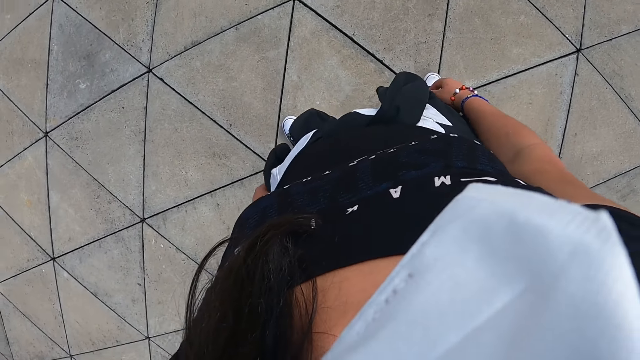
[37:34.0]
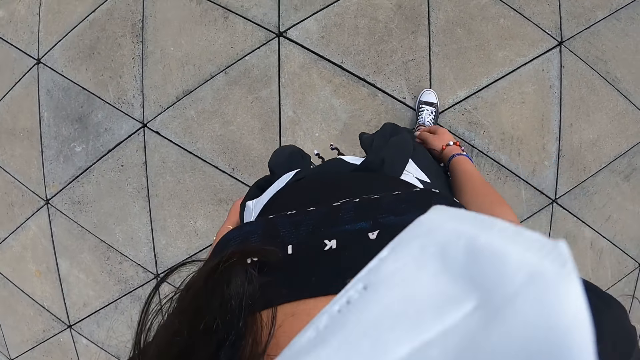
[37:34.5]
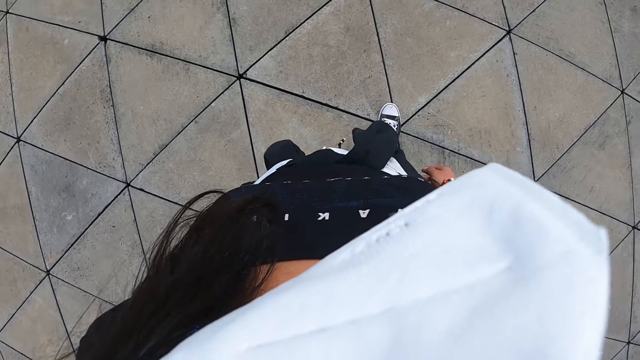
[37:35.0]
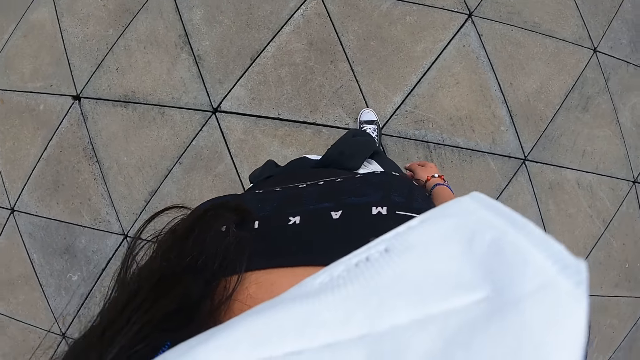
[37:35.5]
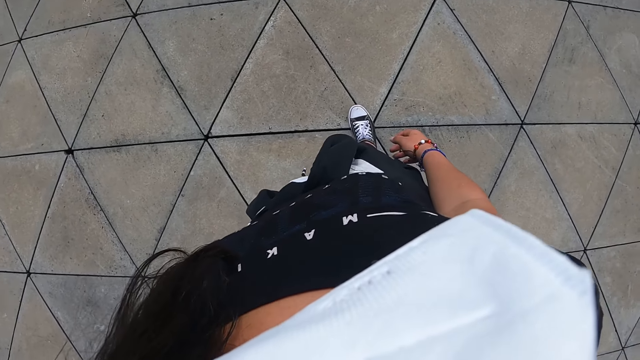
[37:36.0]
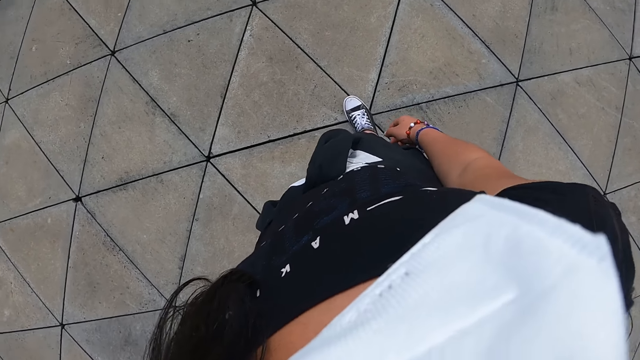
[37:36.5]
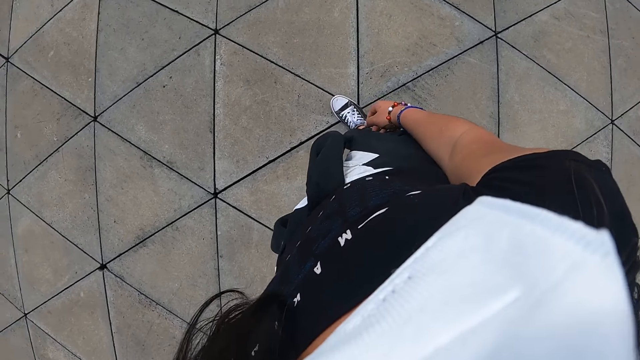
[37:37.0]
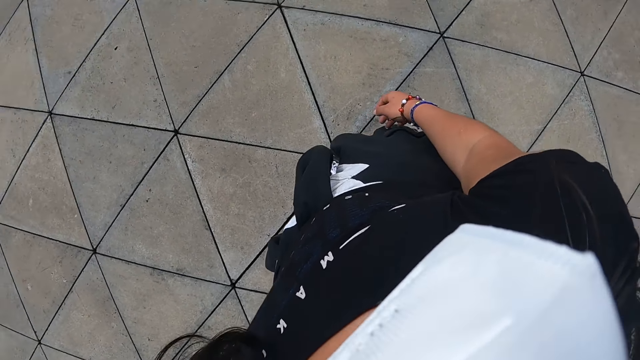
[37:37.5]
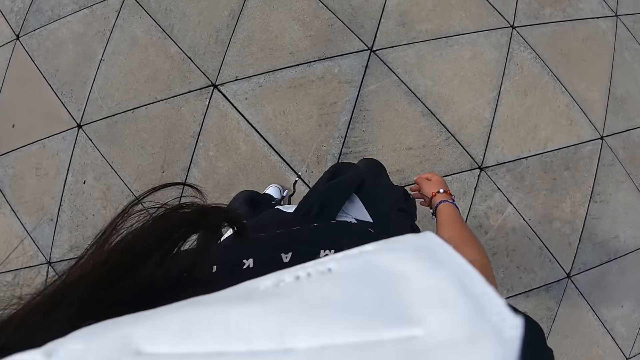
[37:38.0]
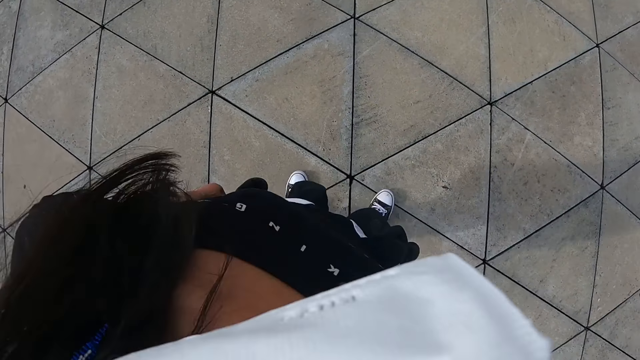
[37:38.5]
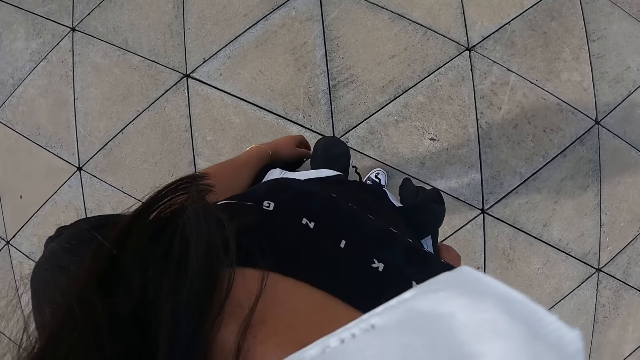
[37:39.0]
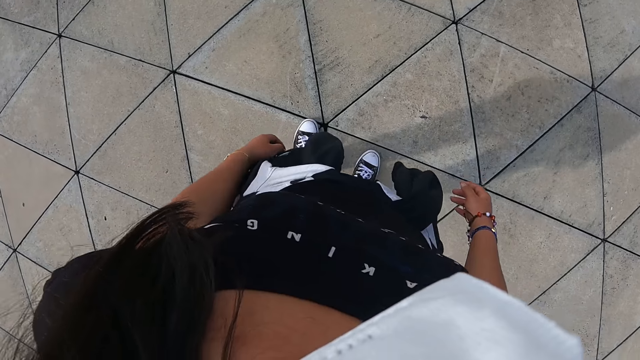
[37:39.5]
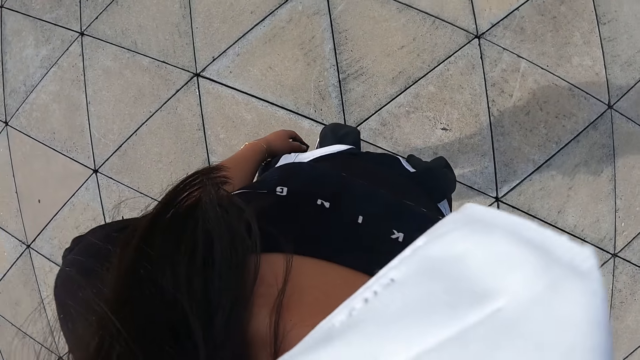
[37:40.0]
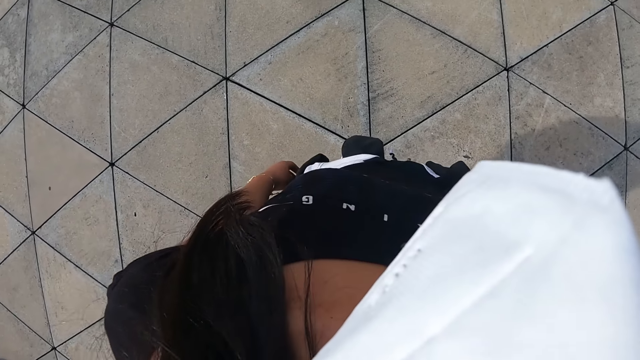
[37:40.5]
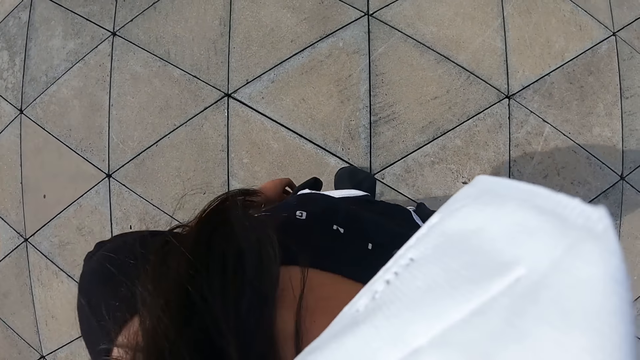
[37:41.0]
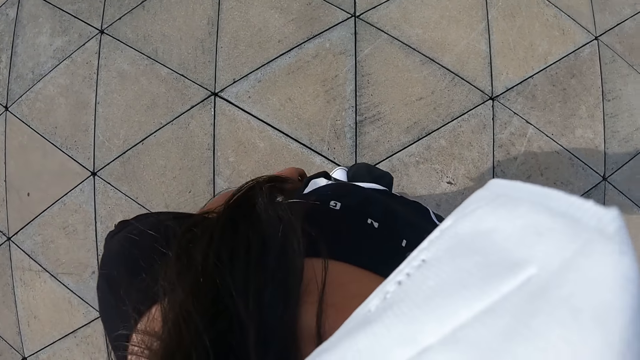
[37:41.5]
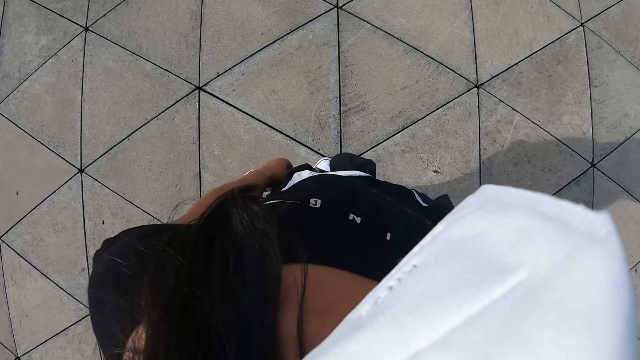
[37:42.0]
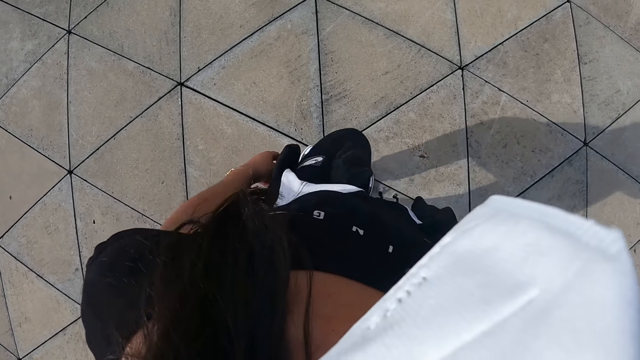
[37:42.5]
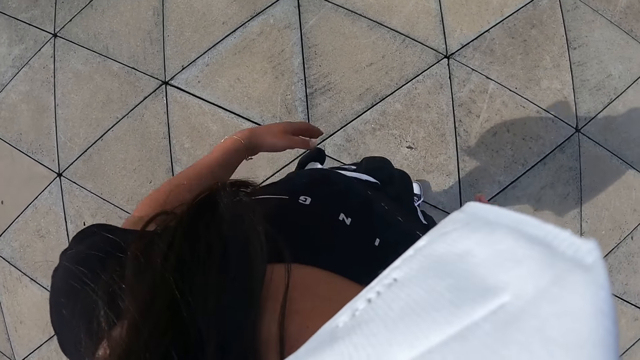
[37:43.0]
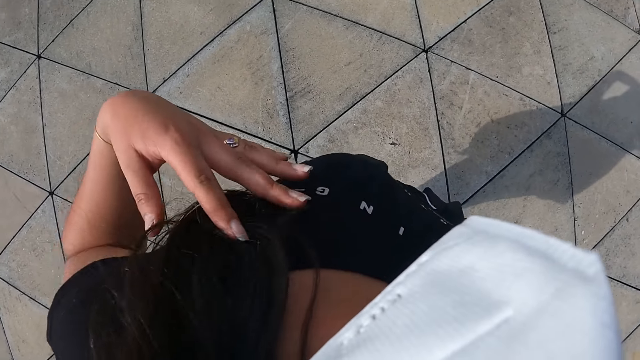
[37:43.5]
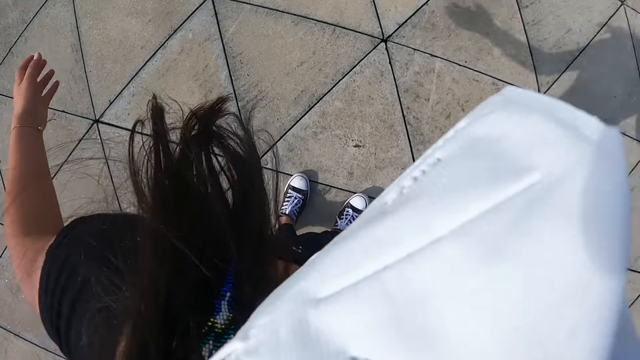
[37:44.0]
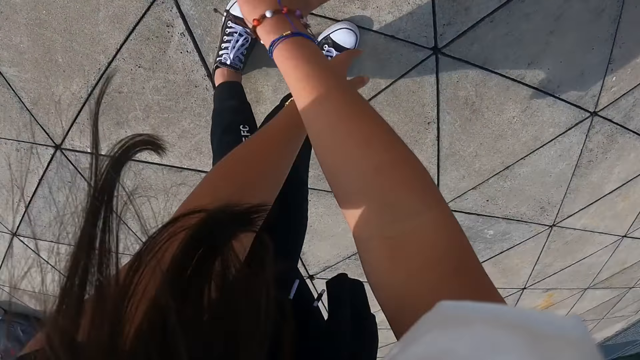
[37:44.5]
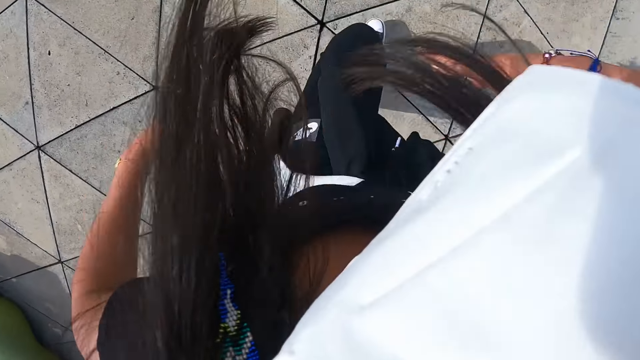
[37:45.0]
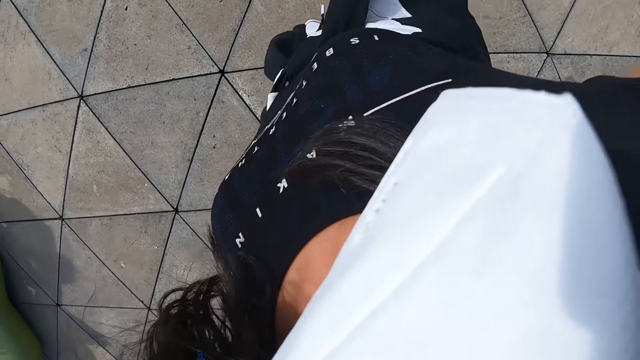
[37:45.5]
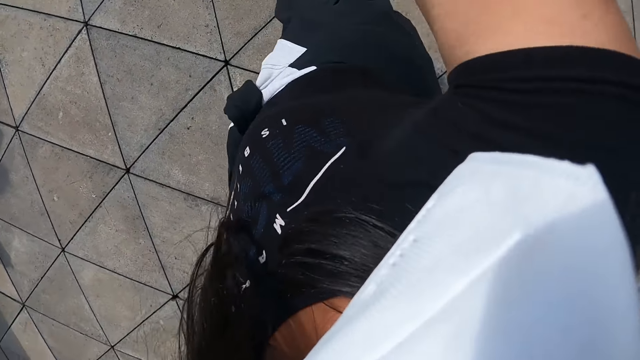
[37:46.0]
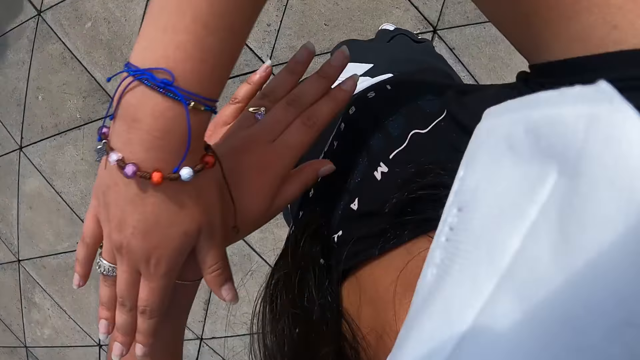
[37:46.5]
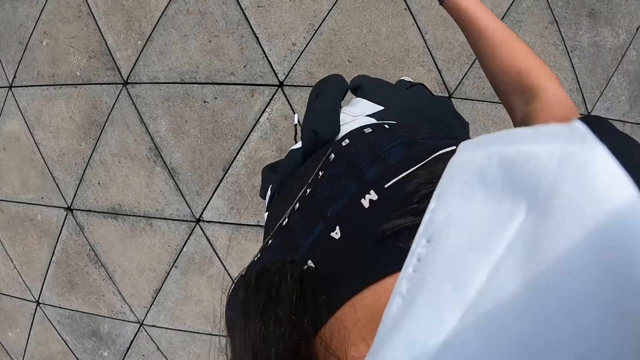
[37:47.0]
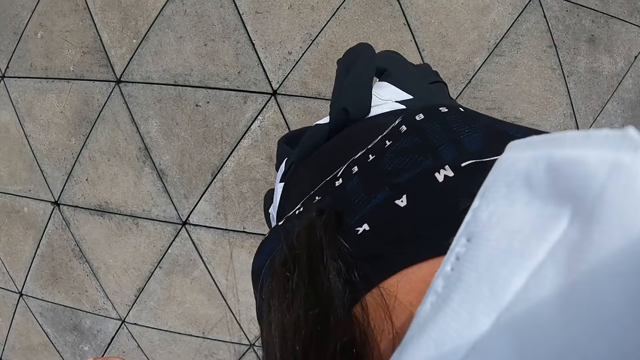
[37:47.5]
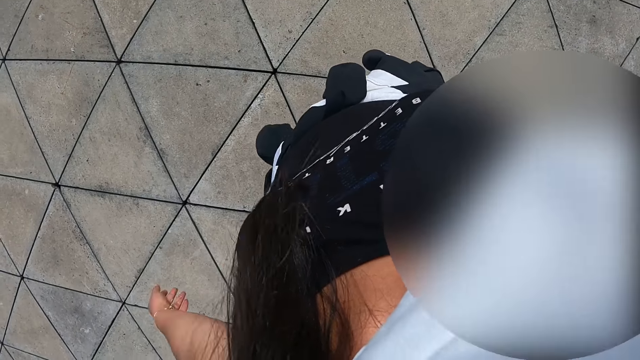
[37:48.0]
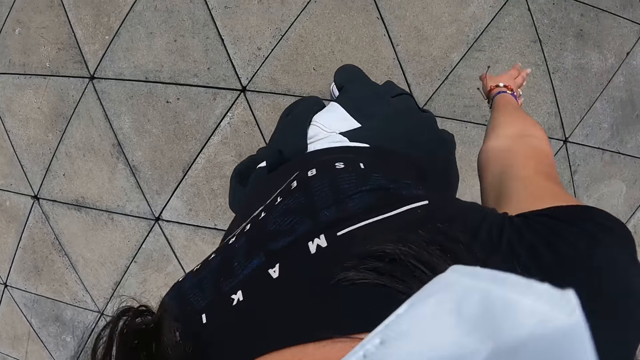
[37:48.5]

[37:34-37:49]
The camera wearer turns around. She touches her hair. She dances.

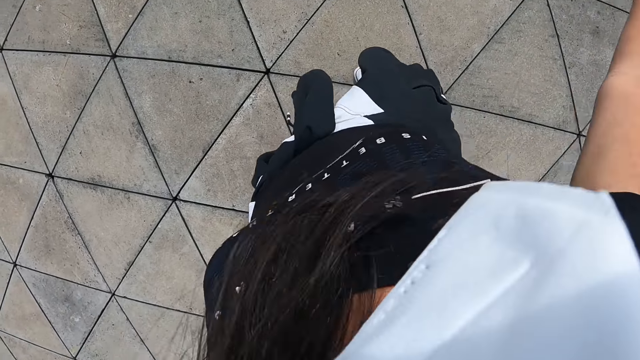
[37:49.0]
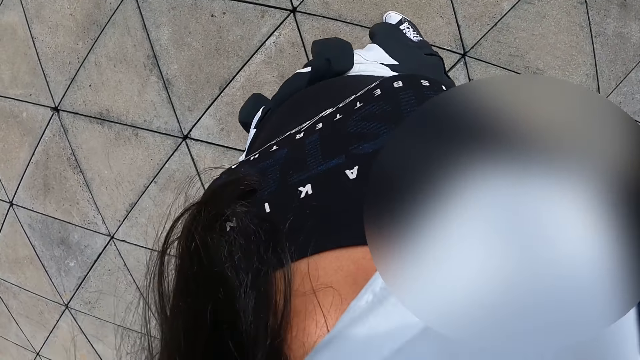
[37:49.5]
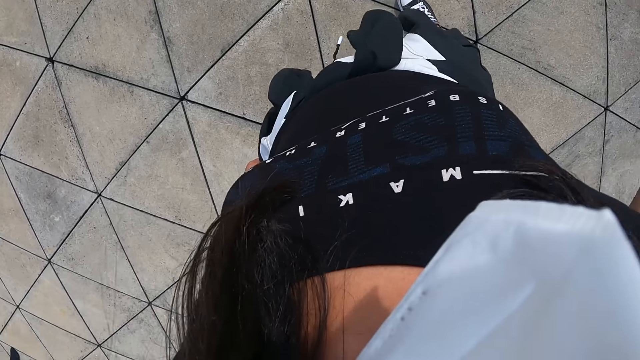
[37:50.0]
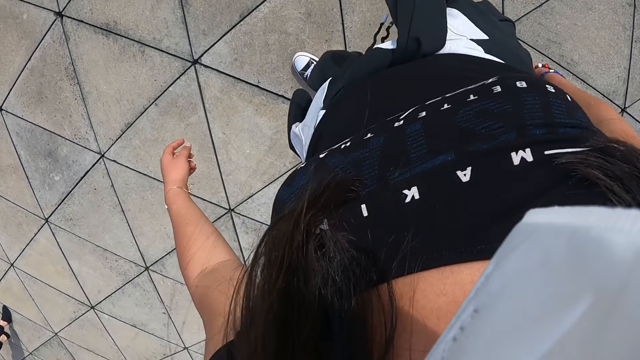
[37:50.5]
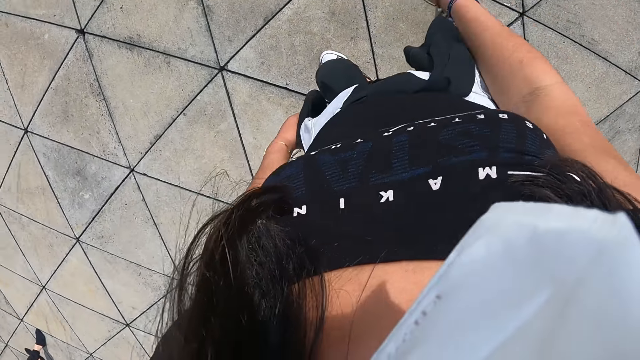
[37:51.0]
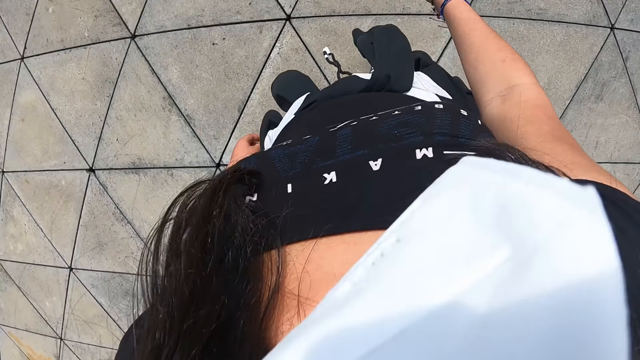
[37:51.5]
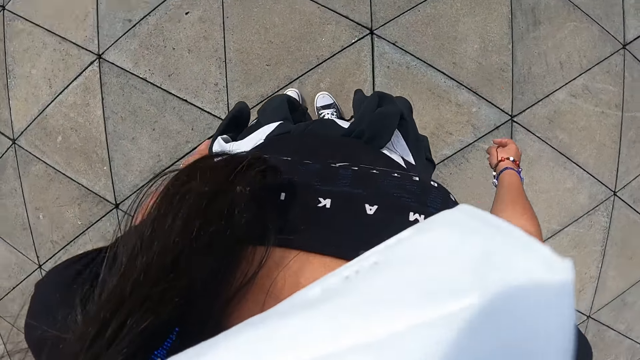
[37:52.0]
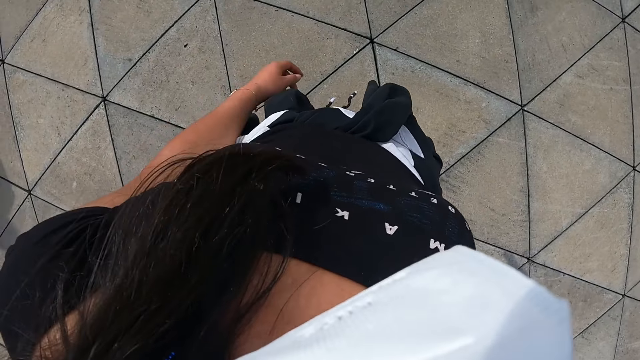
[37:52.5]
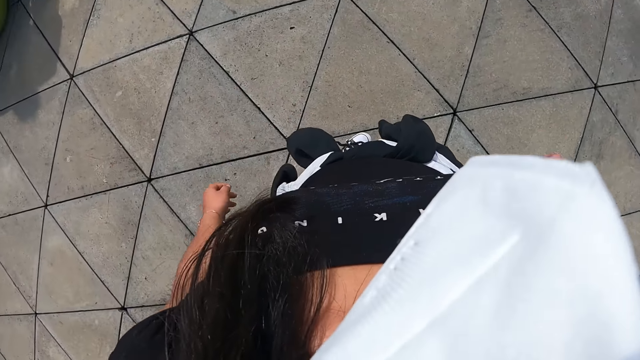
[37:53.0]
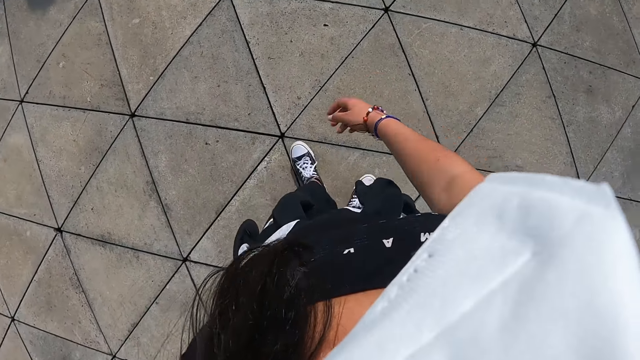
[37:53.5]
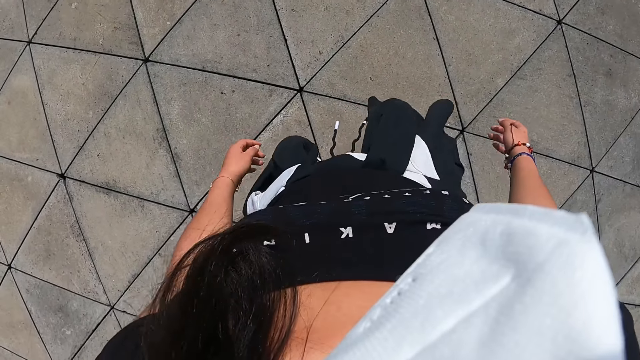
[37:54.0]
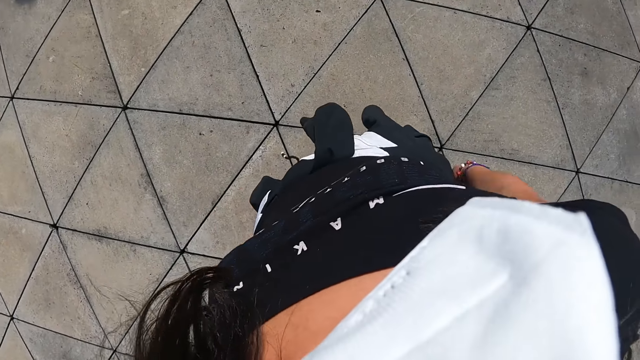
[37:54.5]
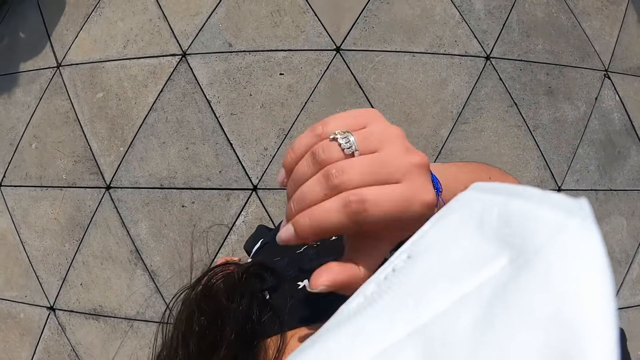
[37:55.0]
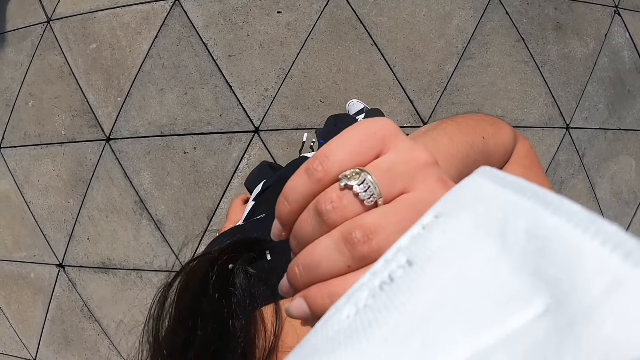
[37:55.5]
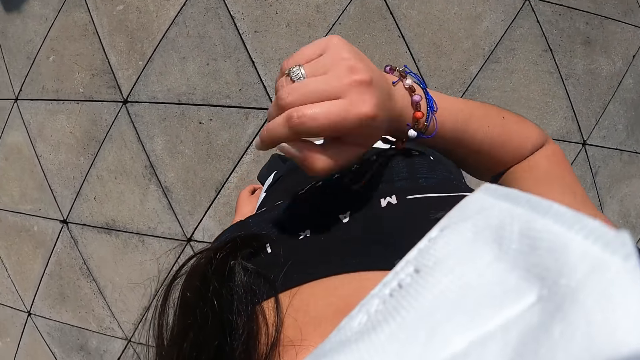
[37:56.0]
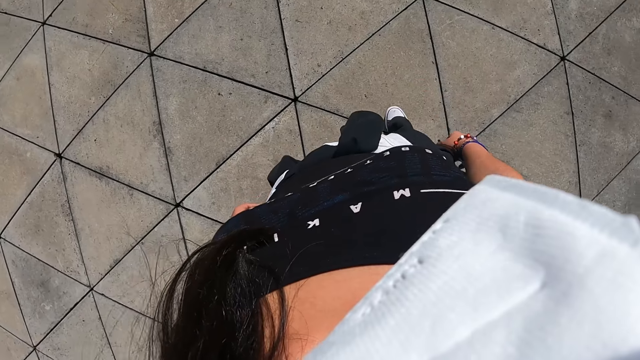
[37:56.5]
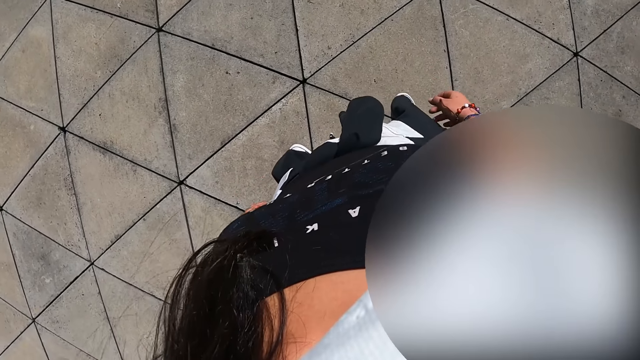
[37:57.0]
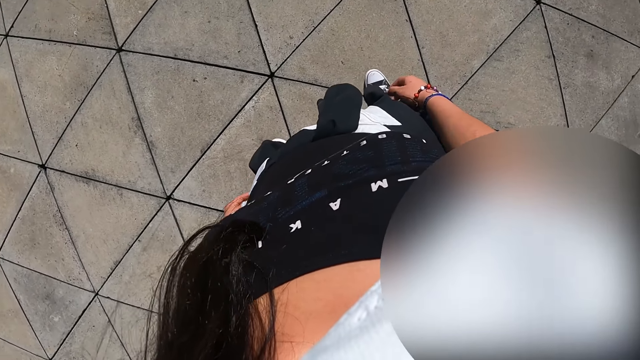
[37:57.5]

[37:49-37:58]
The camera wearer turns around. She touches her face with her right hand.
